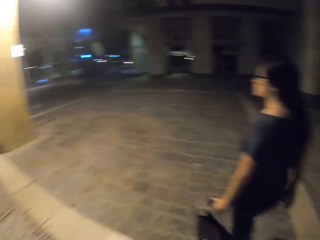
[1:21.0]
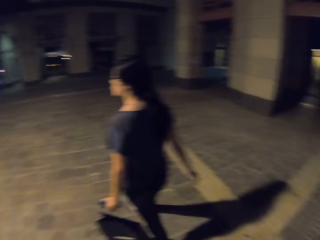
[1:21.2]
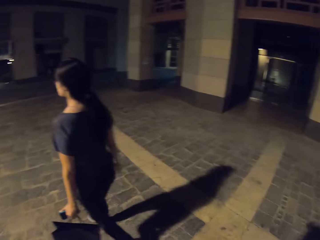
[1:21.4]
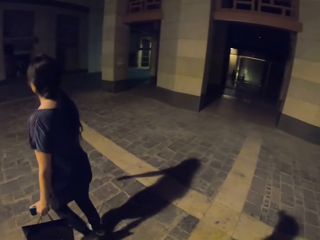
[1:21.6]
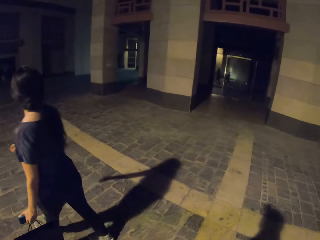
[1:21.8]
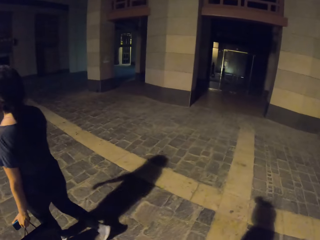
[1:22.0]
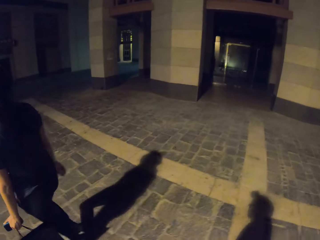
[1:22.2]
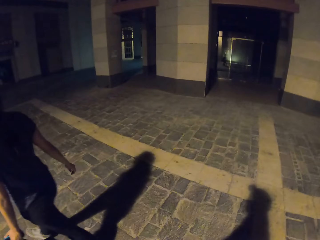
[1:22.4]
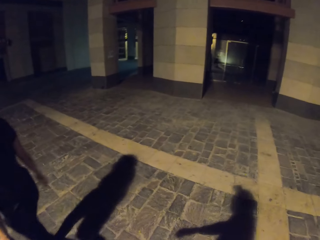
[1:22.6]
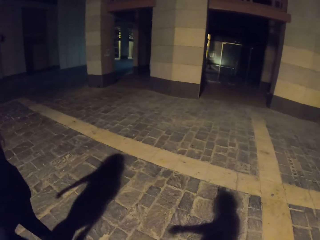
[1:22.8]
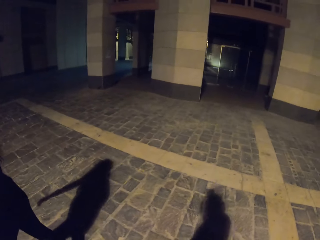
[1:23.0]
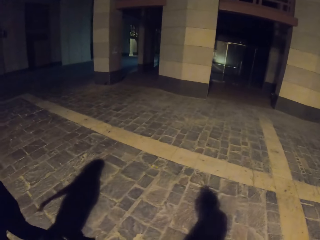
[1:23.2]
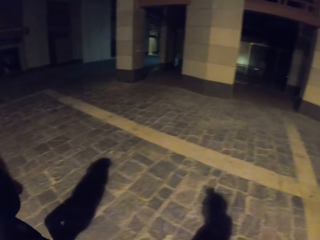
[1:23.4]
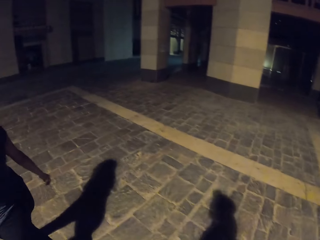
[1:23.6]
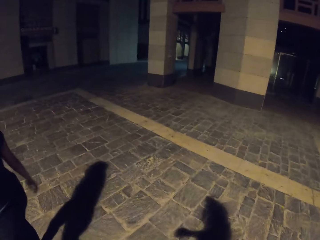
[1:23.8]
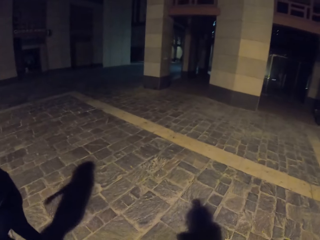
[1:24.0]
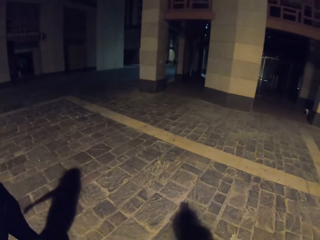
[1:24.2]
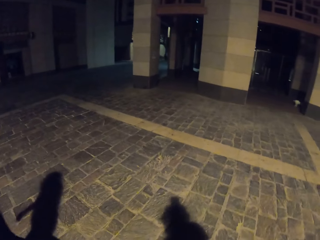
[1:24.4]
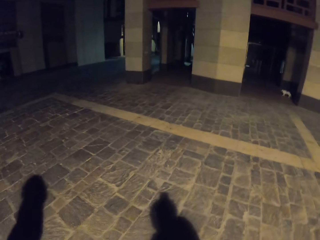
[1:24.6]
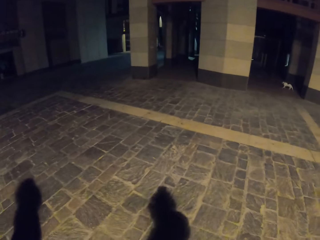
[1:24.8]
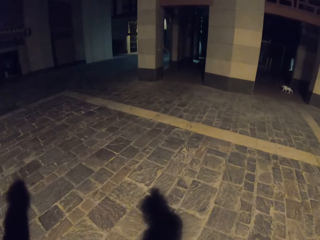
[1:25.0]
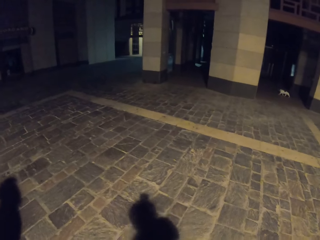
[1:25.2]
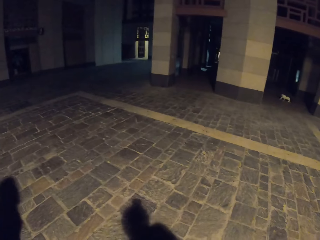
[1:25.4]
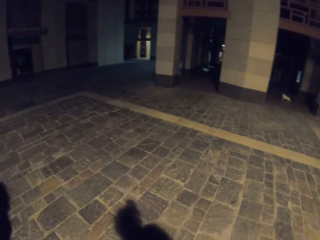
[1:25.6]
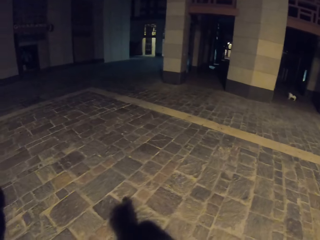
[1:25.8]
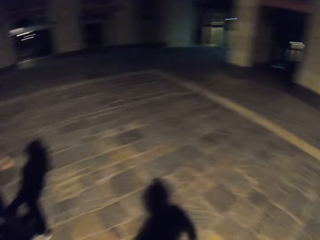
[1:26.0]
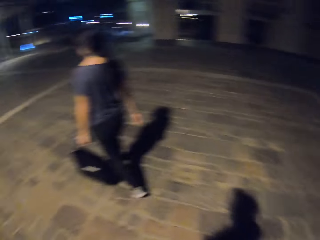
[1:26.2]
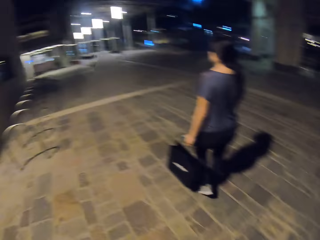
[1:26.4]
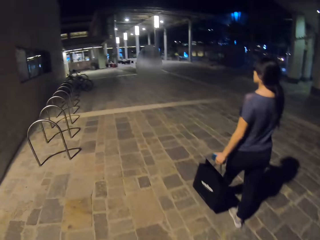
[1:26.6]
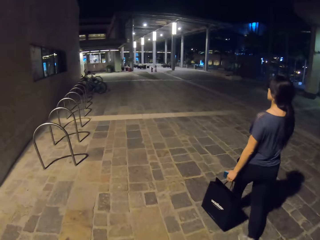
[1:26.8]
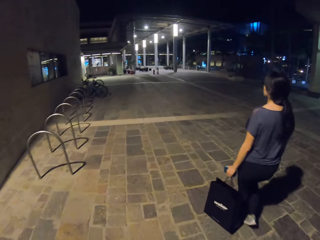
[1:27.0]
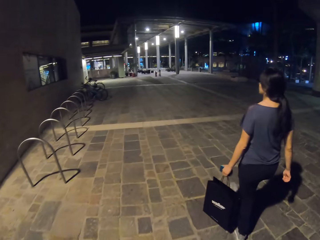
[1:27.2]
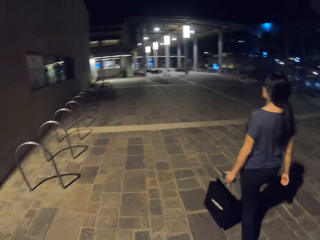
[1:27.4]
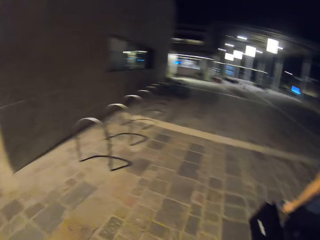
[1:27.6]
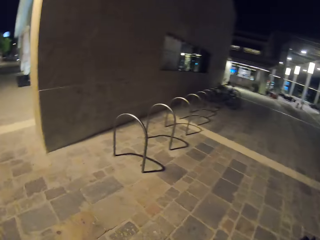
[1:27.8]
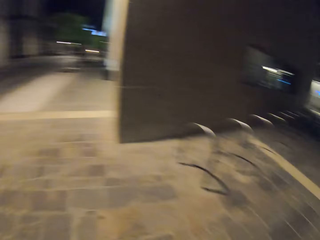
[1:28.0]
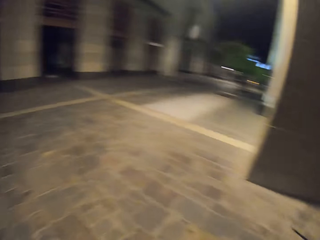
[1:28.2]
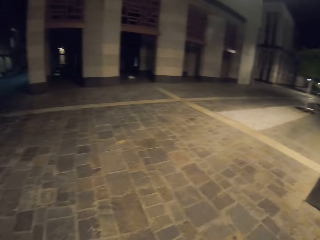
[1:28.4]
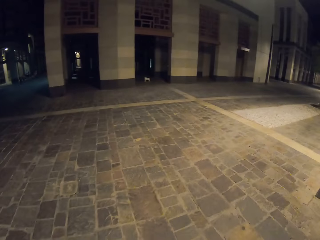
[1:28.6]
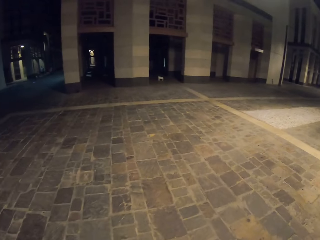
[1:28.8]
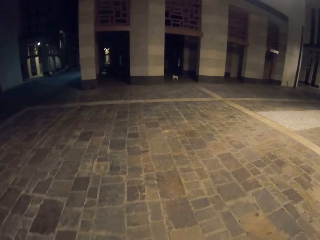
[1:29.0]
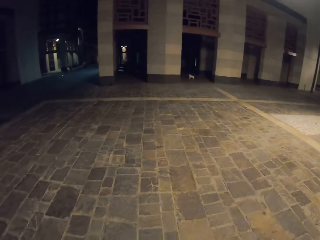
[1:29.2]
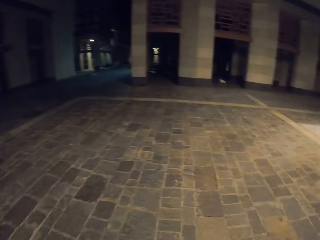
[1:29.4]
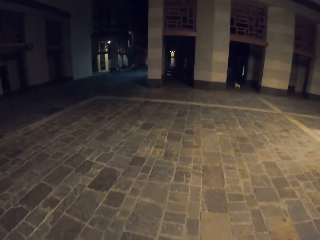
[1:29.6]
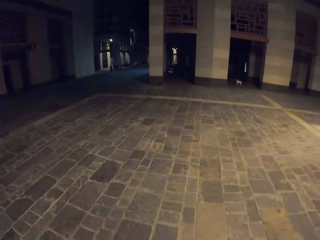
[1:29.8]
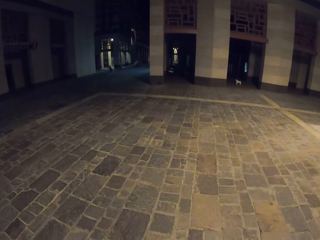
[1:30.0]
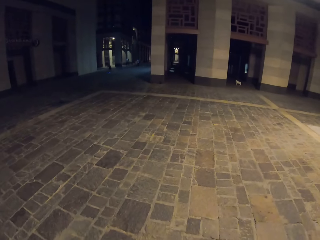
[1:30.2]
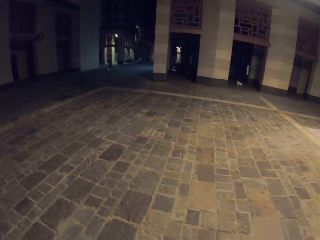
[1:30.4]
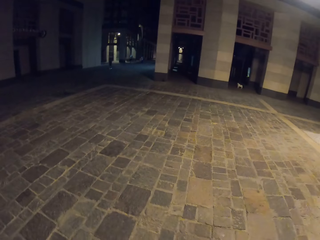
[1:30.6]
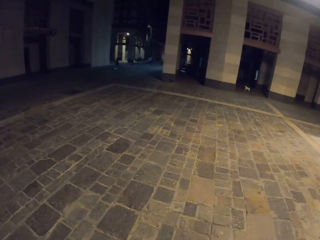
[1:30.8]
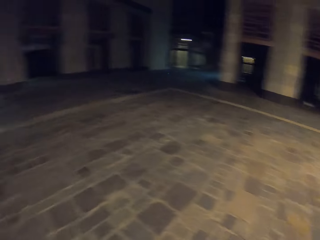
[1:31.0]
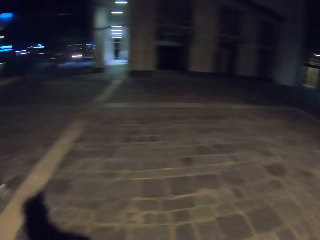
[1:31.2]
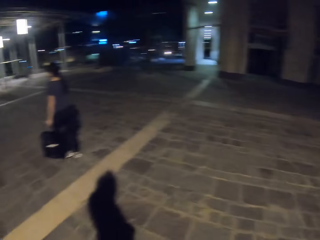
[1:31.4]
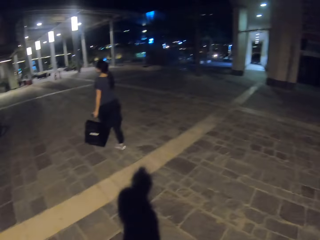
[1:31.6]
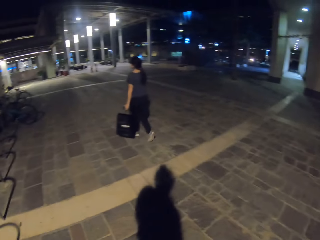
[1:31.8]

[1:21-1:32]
The camera wearer walks beside a woman. They look around the road.

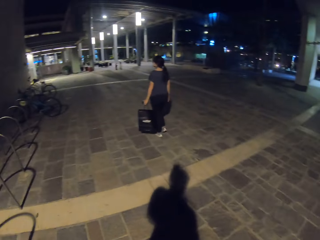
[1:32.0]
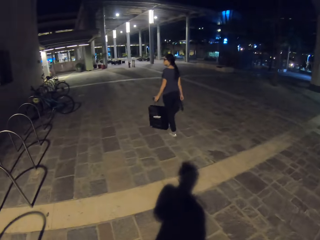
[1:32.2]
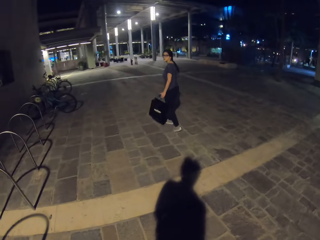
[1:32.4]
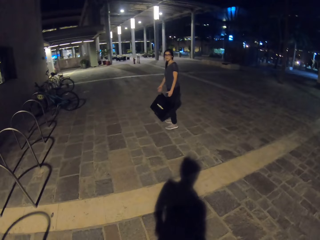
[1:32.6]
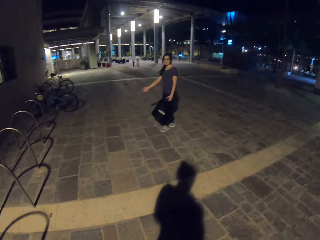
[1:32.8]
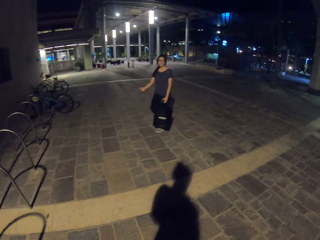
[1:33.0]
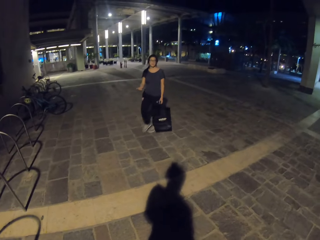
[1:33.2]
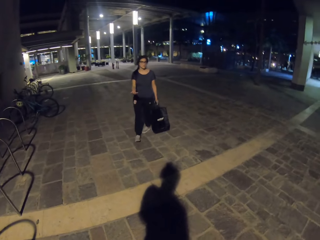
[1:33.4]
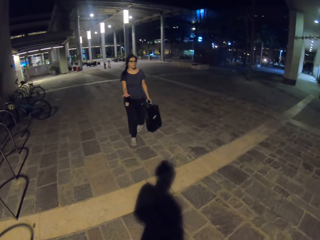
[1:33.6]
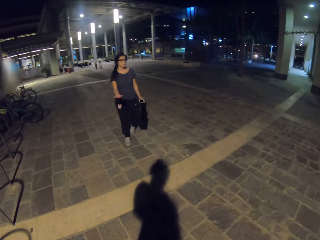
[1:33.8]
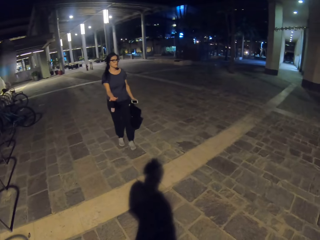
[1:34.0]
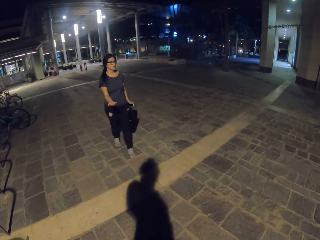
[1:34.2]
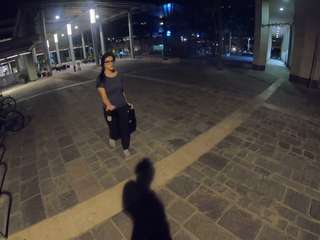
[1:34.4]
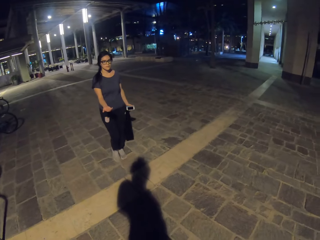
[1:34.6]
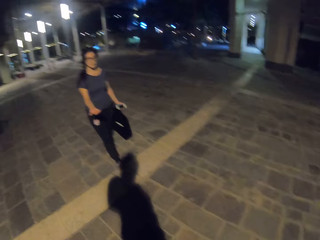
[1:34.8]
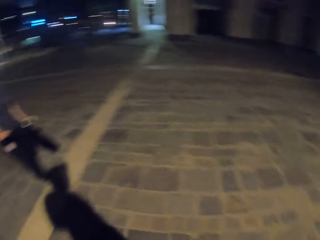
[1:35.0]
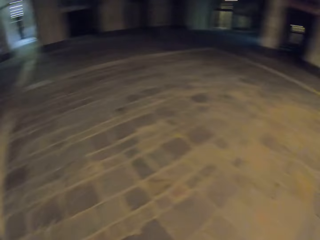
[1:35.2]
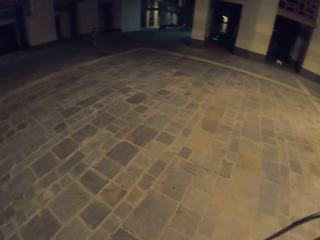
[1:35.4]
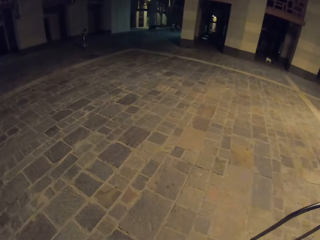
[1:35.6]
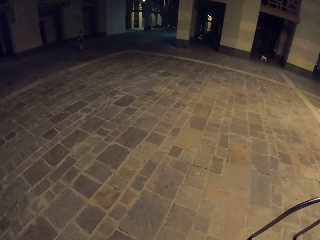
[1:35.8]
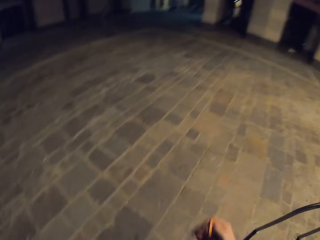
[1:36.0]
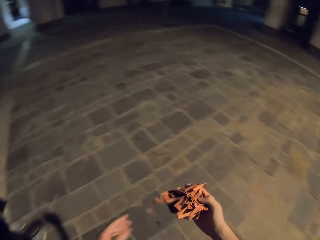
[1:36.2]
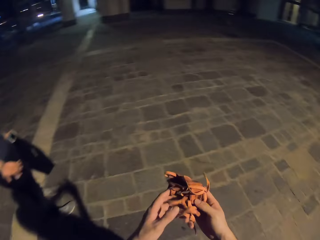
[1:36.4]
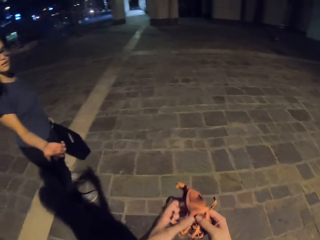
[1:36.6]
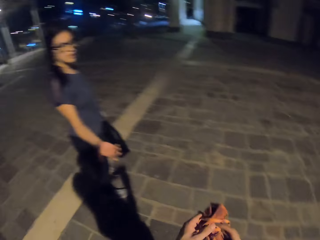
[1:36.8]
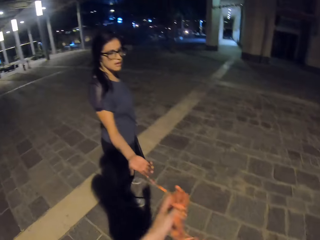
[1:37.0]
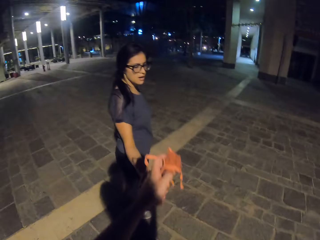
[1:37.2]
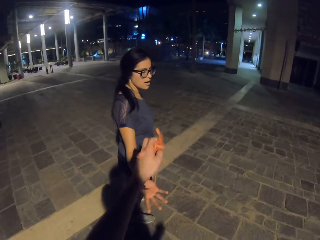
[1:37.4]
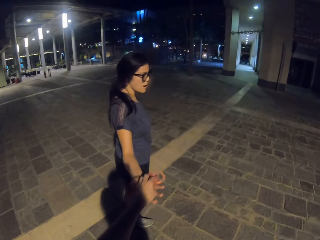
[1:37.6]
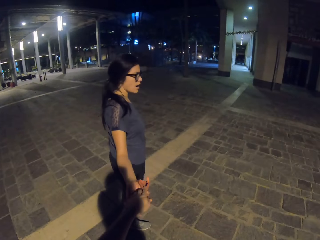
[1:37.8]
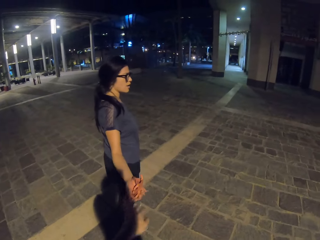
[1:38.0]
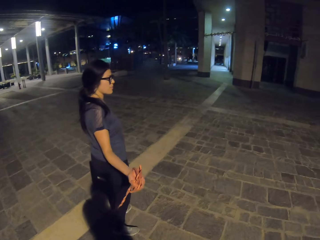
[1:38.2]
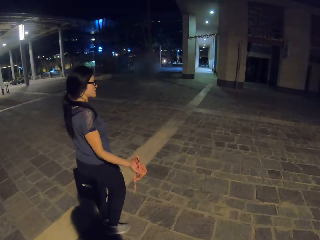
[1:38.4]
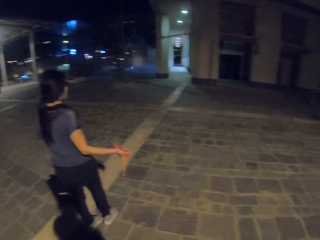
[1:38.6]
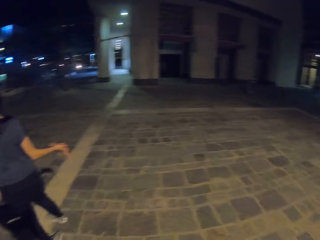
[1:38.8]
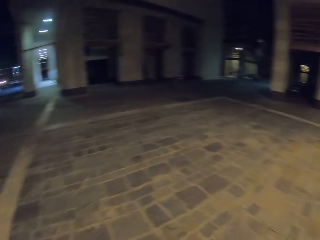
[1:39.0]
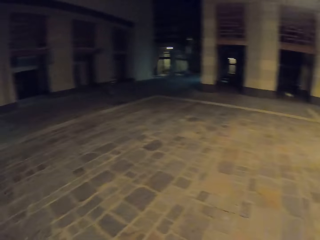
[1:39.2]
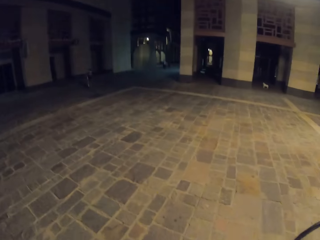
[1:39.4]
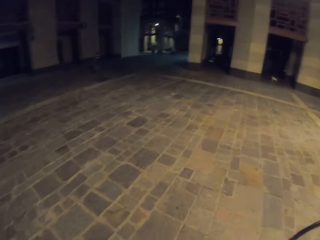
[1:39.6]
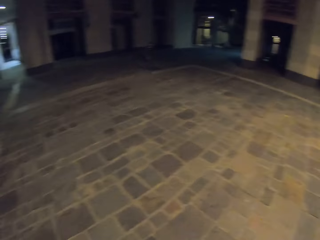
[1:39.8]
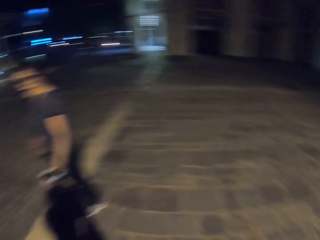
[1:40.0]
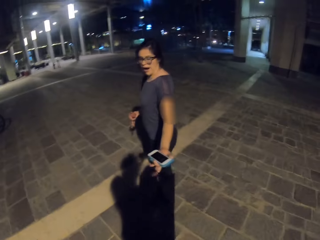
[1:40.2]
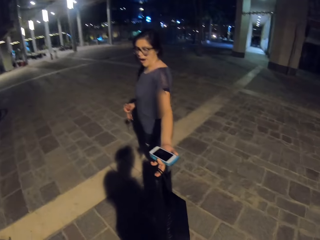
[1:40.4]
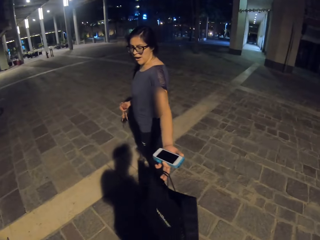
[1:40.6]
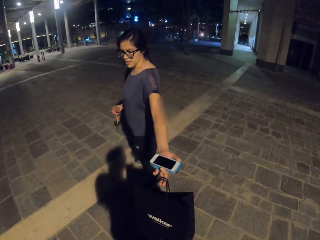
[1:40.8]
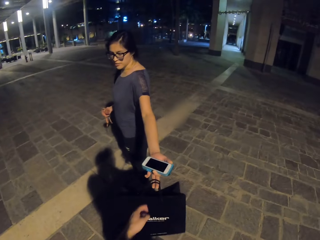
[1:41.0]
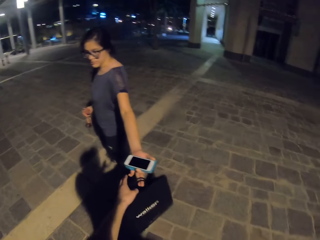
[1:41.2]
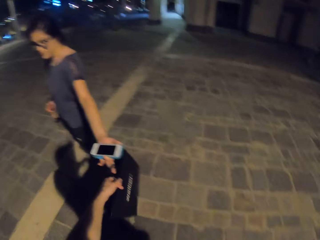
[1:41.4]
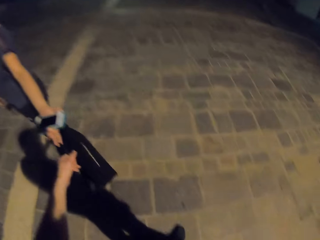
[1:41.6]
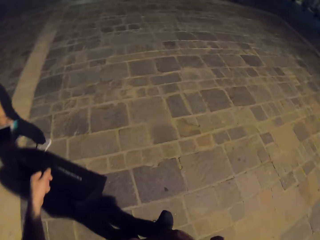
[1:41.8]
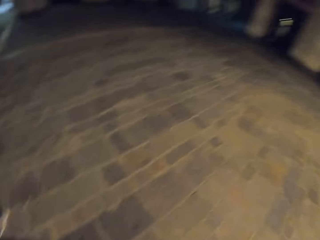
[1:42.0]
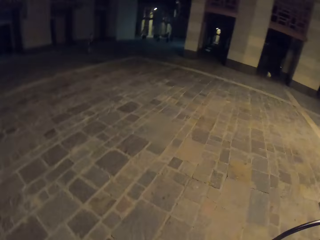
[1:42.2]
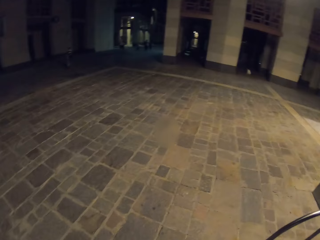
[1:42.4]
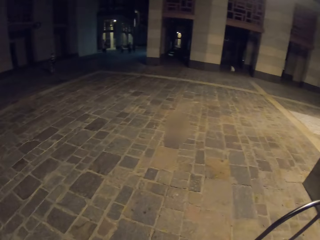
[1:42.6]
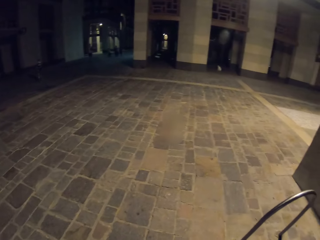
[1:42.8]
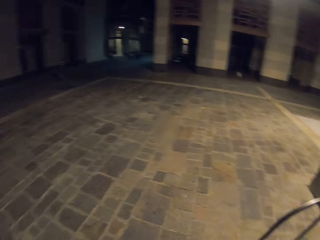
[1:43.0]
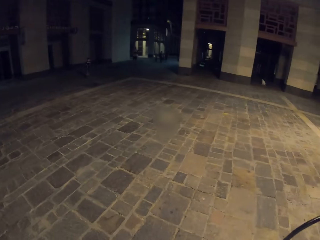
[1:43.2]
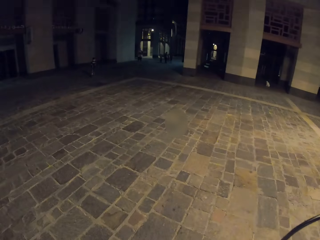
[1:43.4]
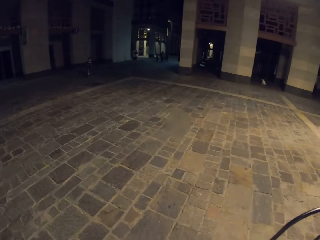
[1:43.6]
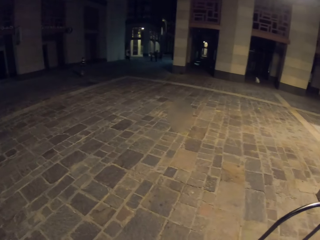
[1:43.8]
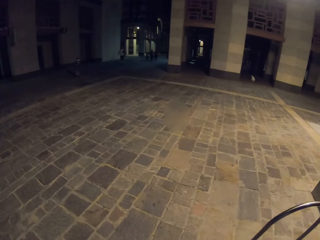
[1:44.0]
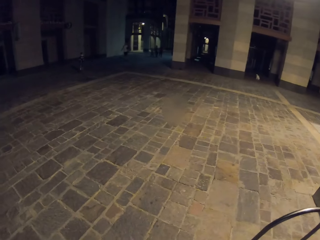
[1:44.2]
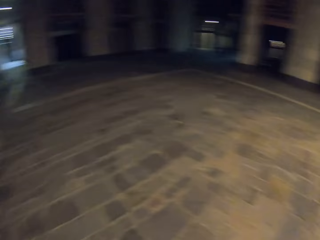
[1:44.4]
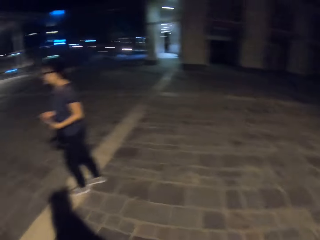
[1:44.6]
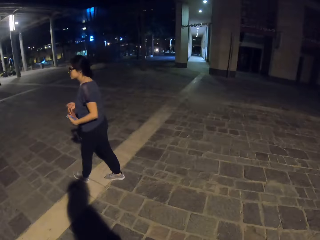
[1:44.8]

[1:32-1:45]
The woman gestures with her hand and walks towards the camera wearer. The camera wearer looks on the other side. They take the scarf. They hold the cloth. They put the cloth on their hand. They look on the other side. They receive a shopping bag. They hold the shopping bag. They look on the other side.
